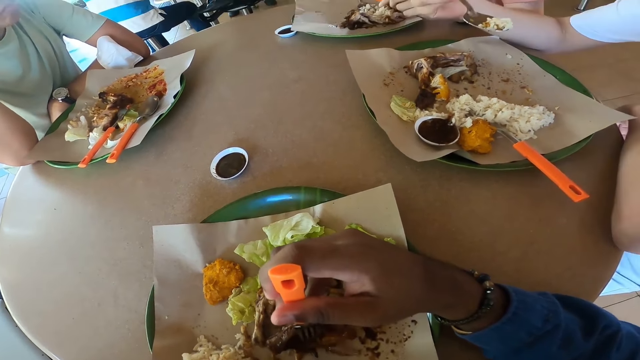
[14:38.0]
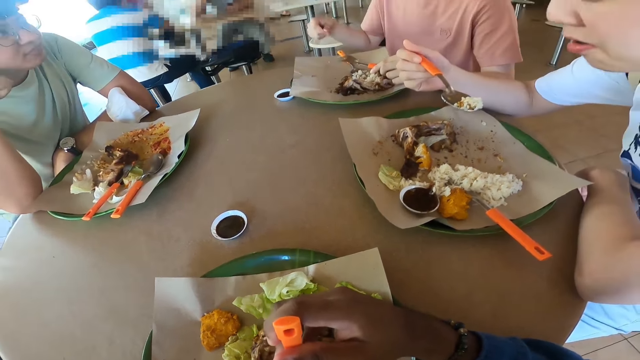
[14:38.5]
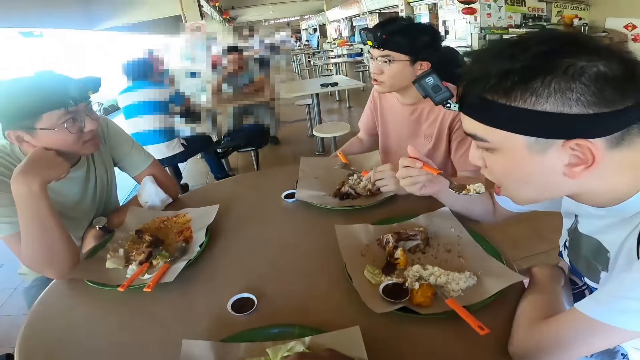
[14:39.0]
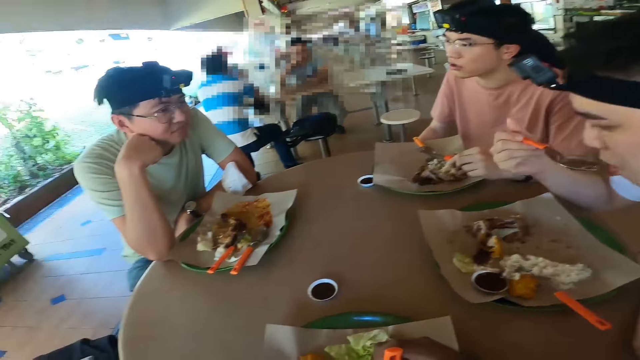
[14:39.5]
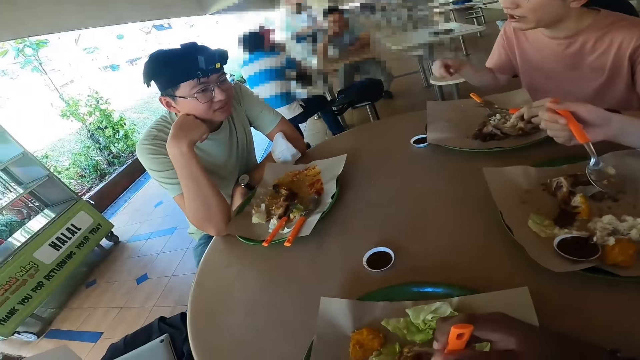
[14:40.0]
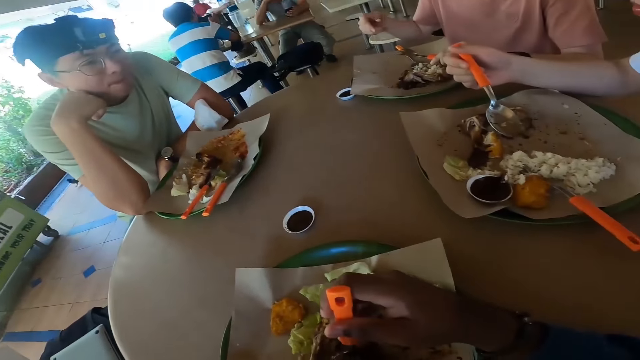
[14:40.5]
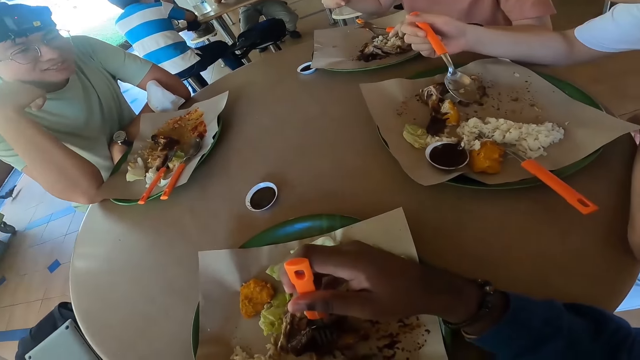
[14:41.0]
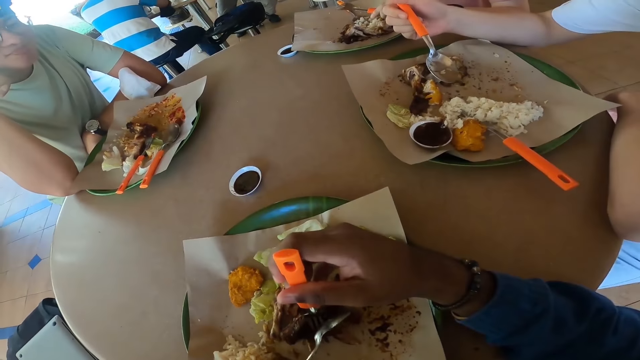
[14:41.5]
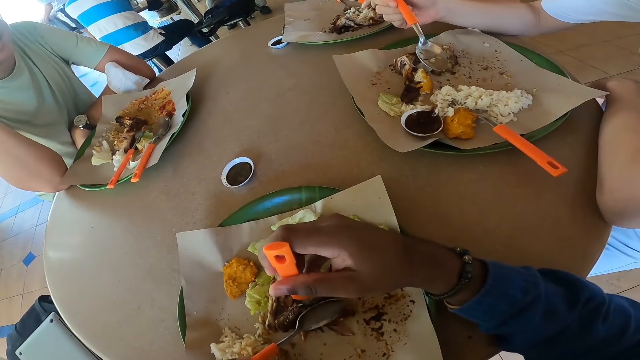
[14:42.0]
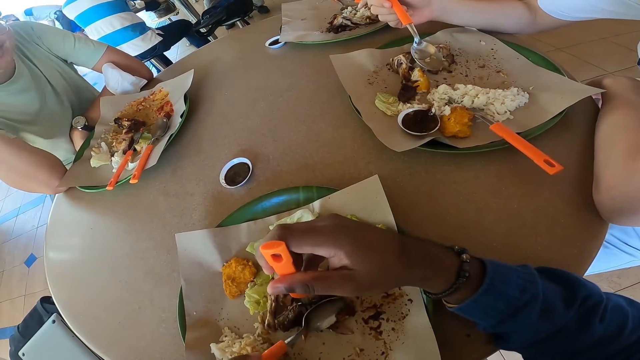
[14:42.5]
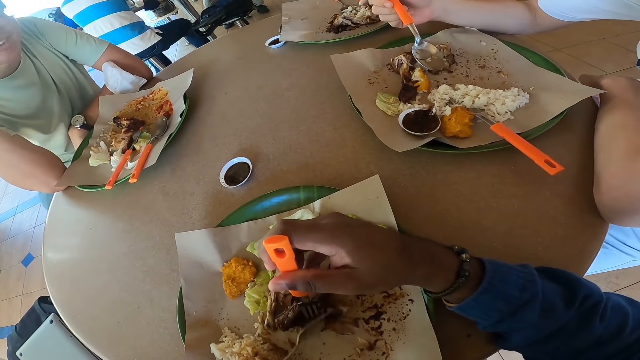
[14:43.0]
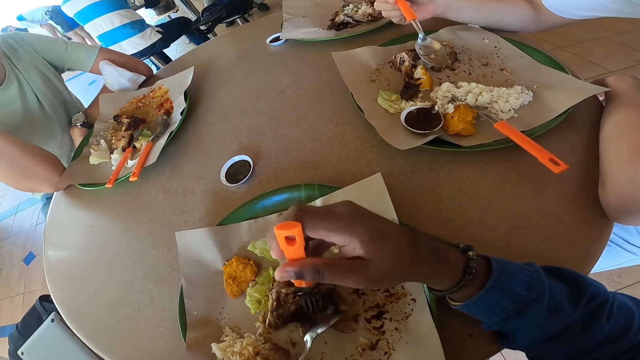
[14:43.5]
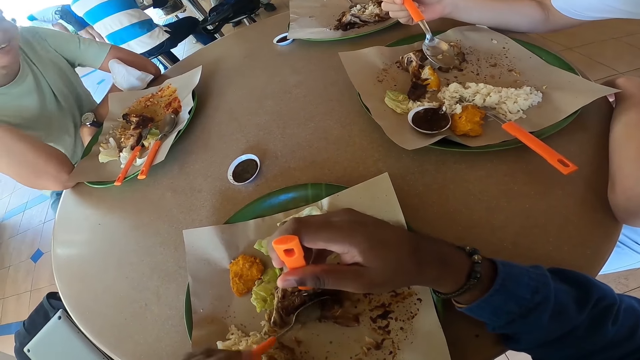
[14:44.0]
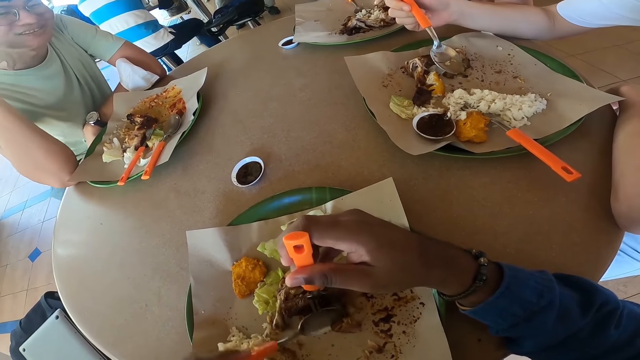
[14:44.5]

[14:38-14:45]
A man converses with another man, the camera wearer and a third man.

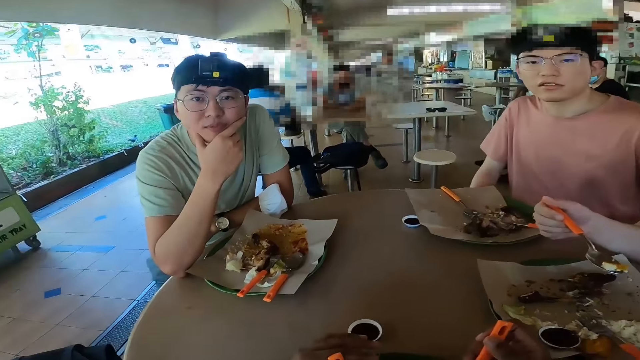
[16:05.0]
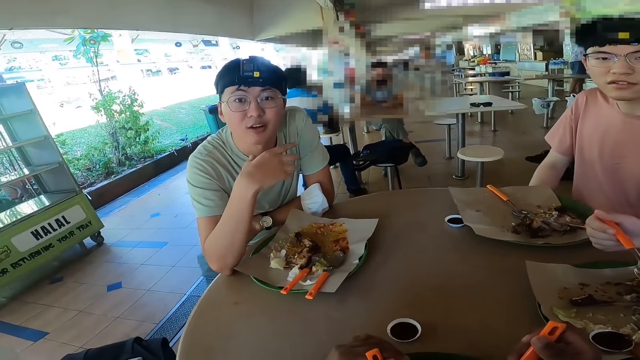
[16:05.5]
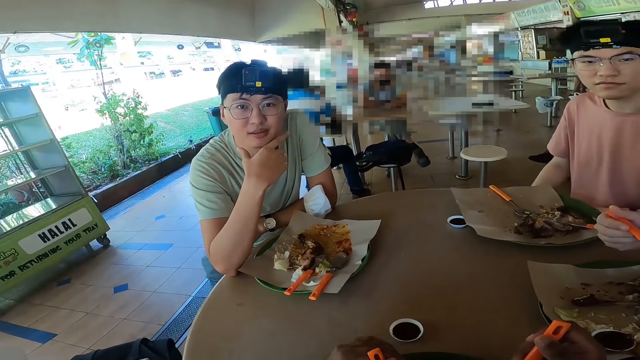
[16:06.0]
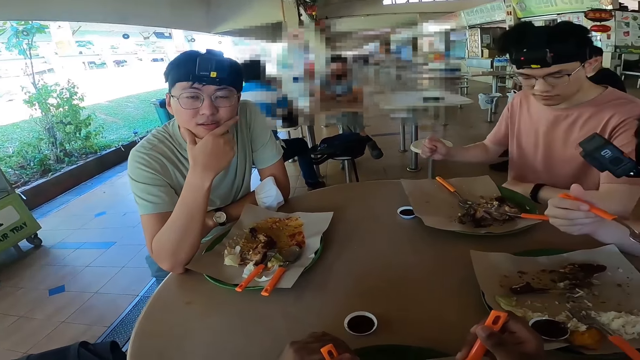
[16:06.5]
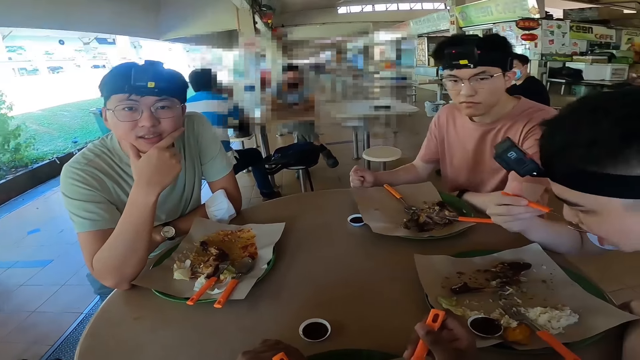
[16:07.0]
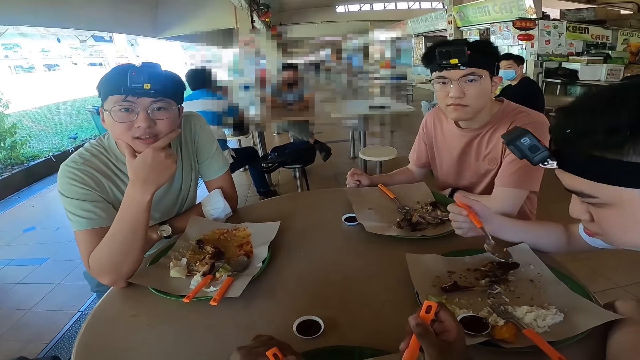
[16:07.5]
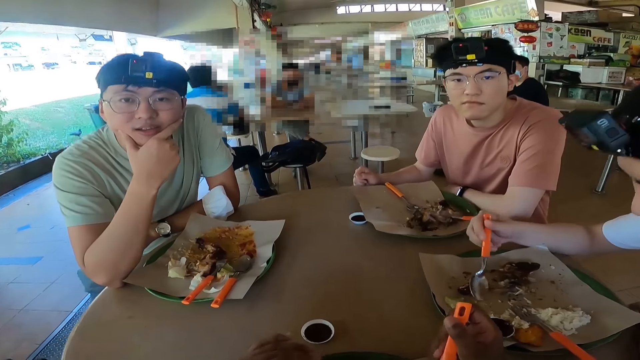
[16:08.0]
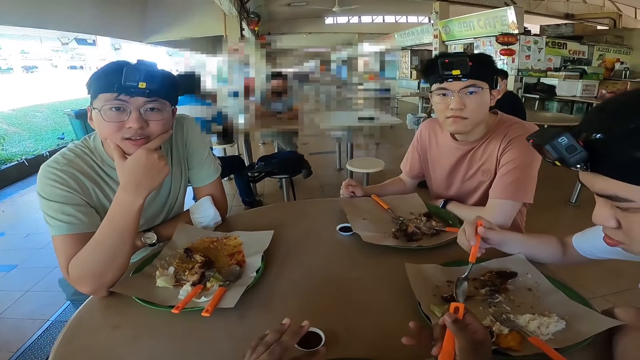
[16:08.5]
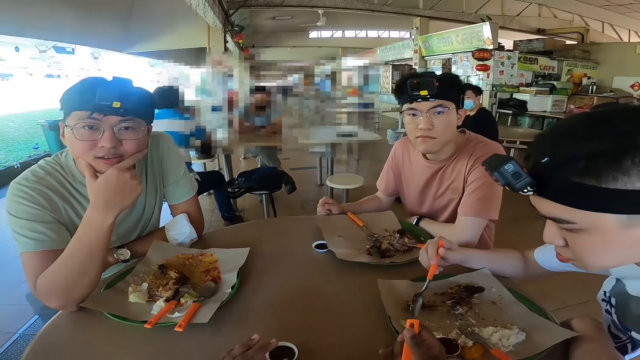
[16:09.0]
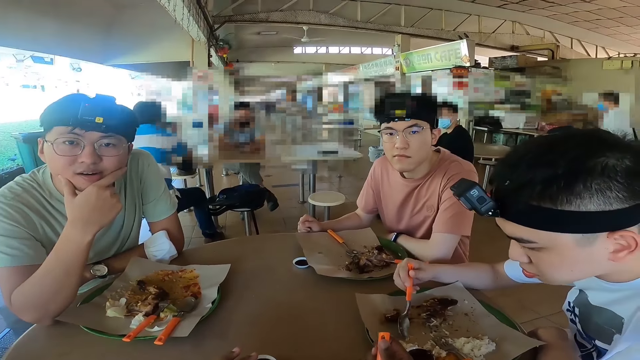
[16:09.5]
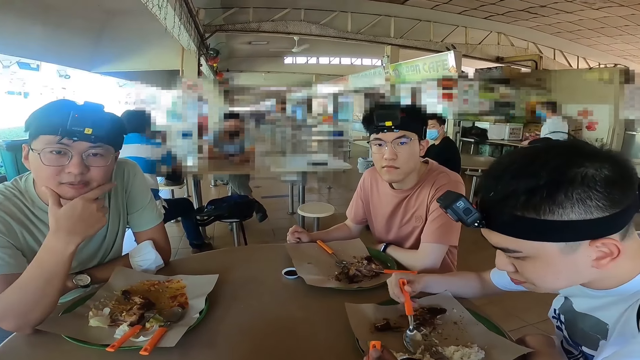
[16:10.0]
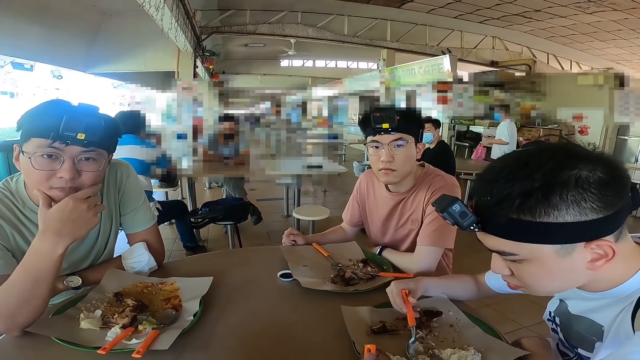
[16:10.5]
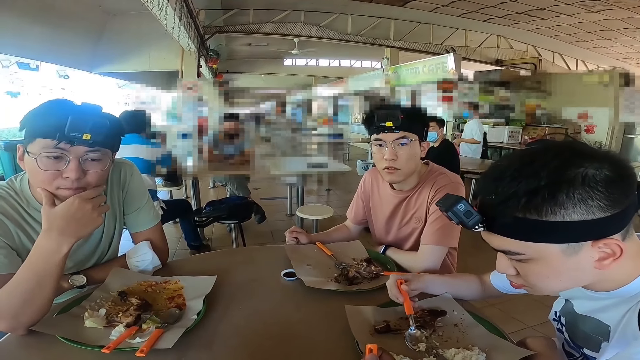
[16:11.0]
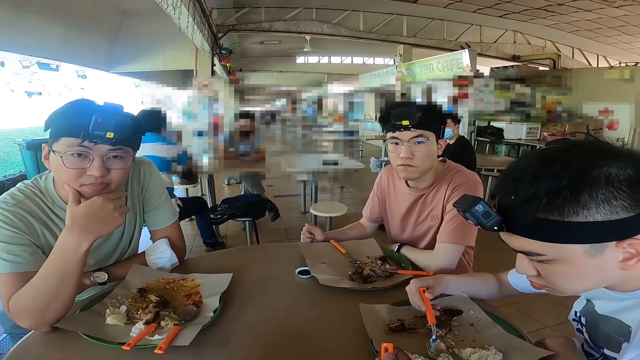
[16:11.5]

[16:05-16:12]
The camera wearer converses with a man, another man and a third man.

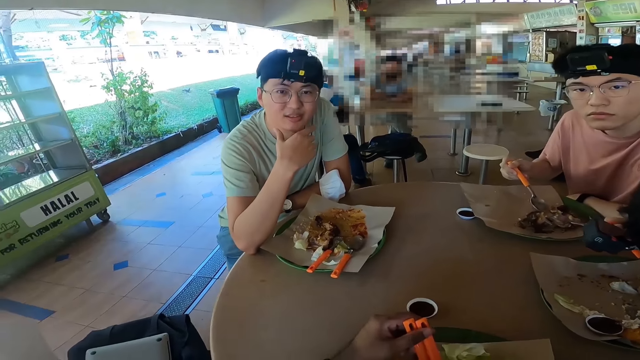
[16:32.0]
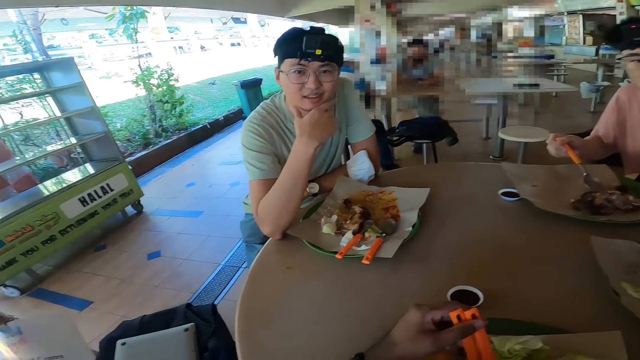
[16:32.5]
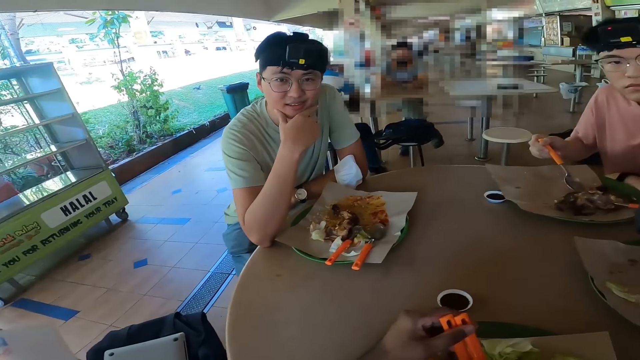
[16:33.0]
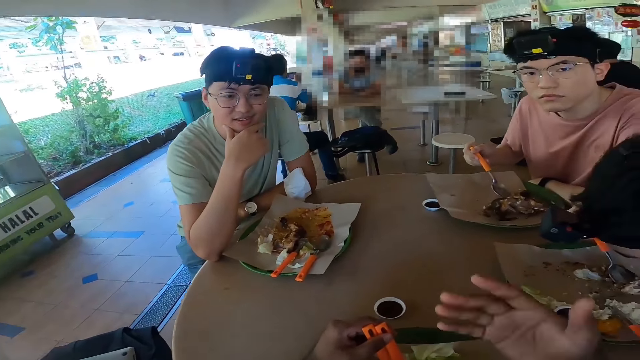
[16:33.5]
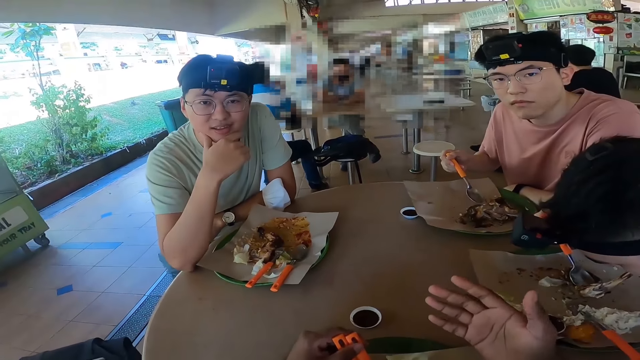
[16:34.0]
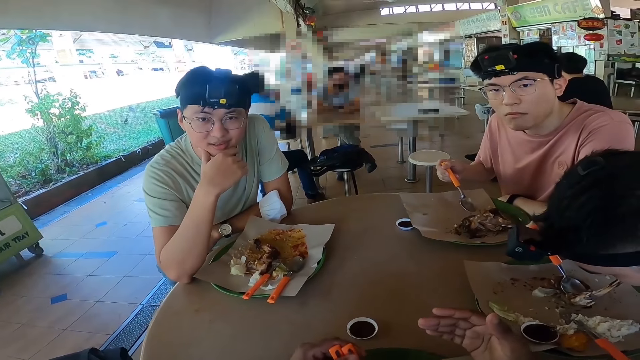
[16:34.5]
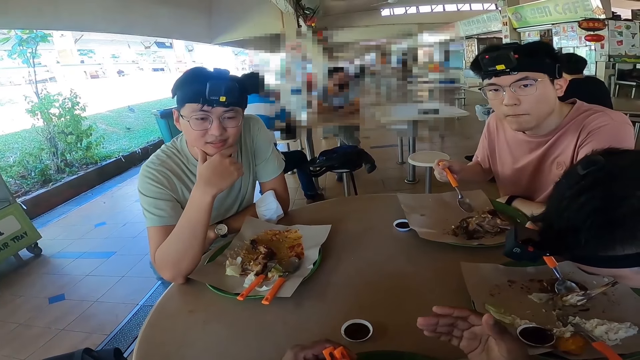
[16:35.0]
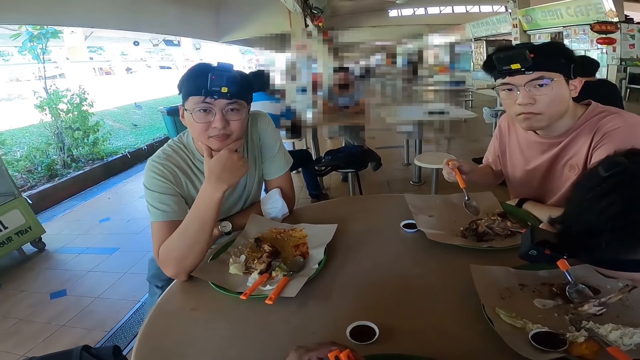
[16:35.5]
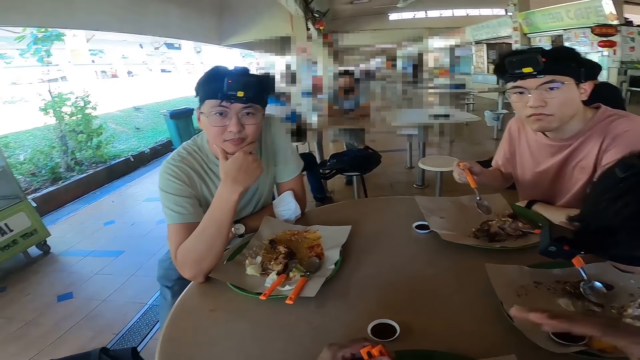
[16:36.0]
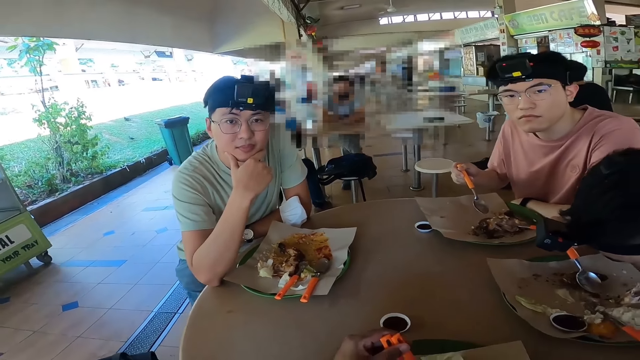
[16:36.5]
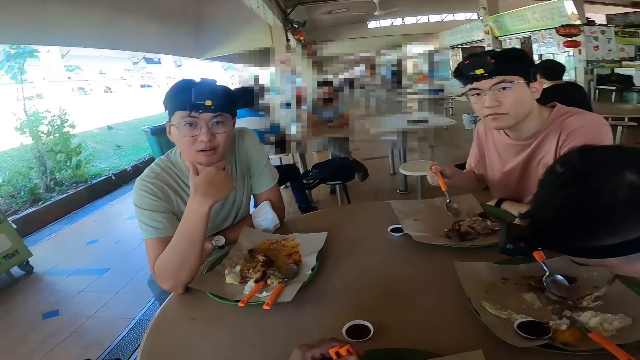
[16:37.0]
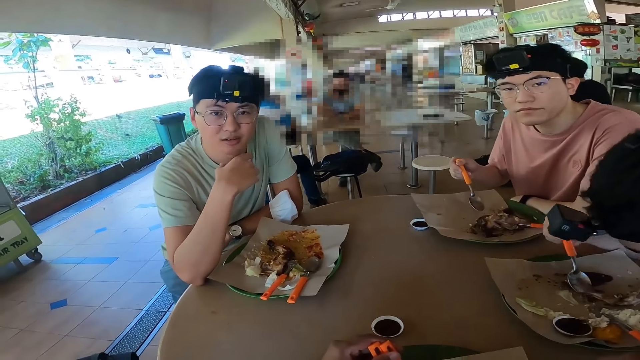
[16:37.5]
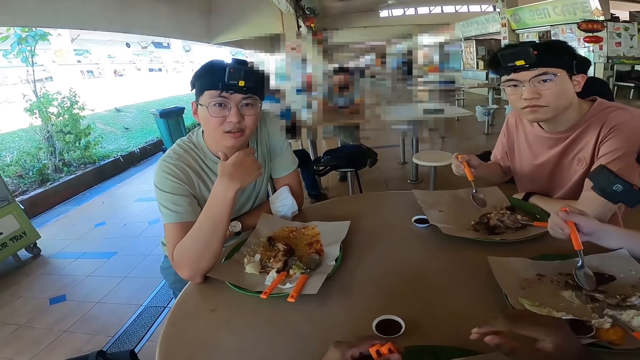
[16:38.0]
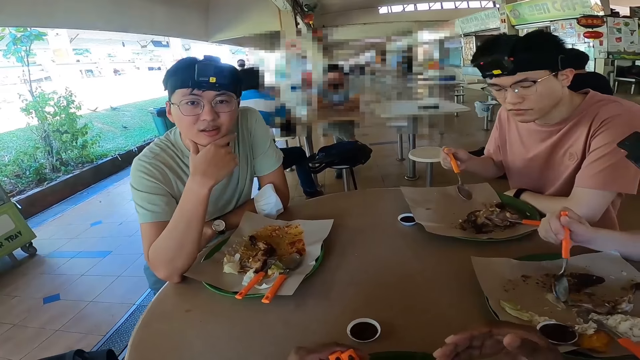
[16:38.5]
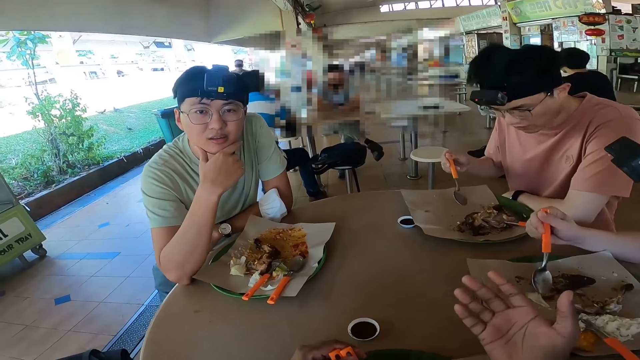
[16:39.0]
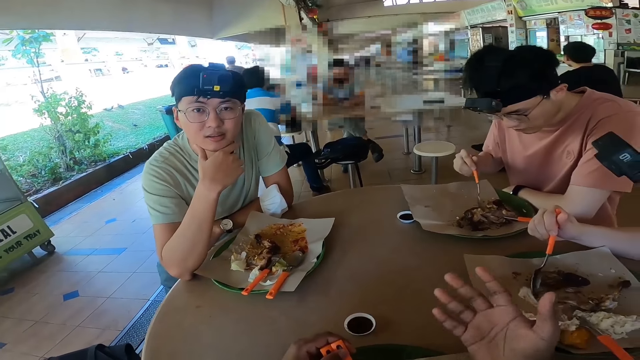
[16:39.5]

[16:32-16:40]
The camera wearer gestures with a hand.
